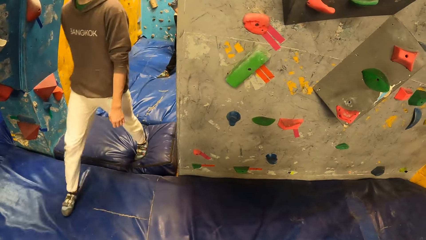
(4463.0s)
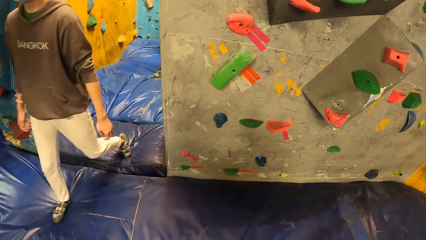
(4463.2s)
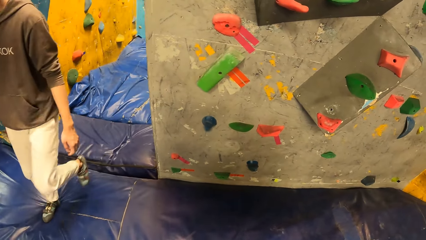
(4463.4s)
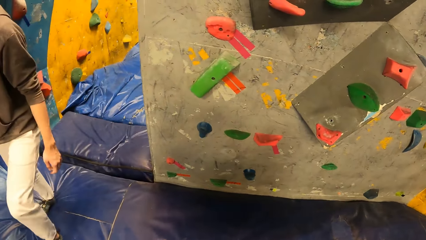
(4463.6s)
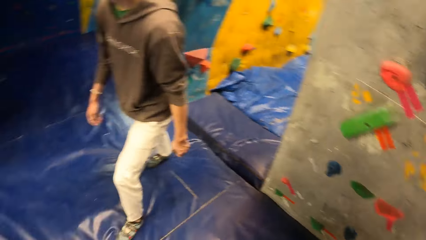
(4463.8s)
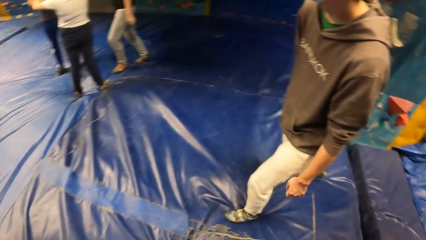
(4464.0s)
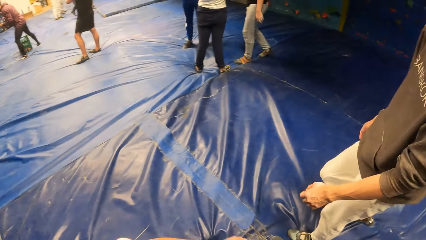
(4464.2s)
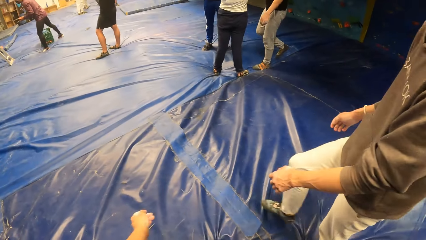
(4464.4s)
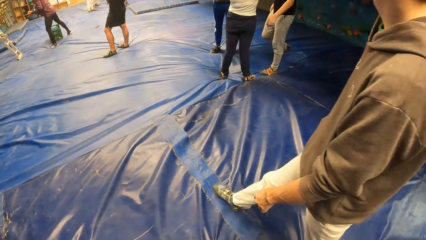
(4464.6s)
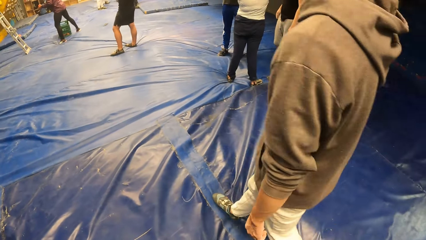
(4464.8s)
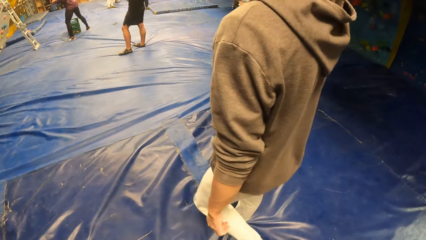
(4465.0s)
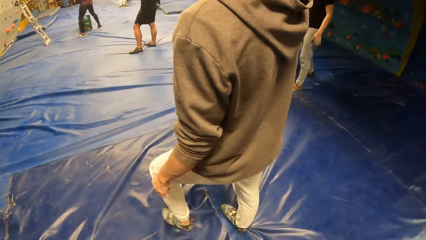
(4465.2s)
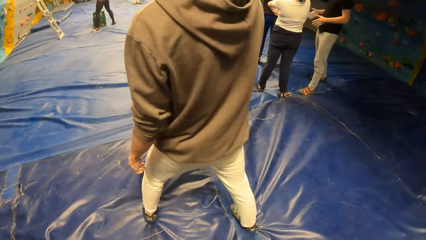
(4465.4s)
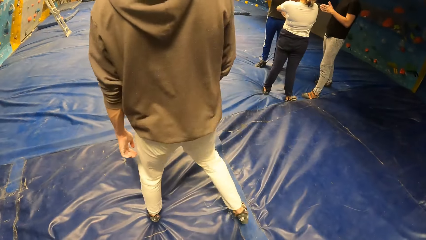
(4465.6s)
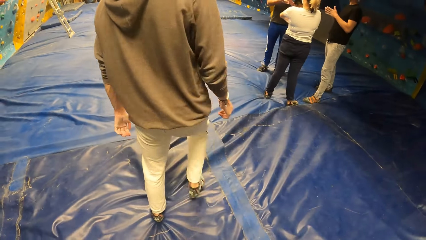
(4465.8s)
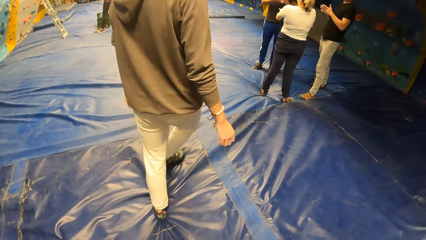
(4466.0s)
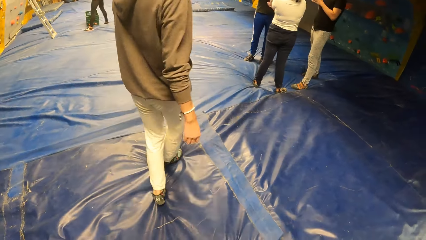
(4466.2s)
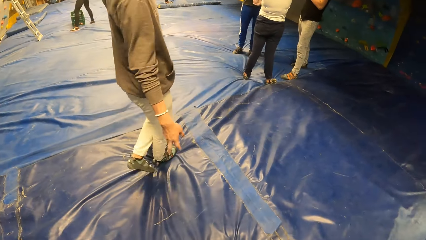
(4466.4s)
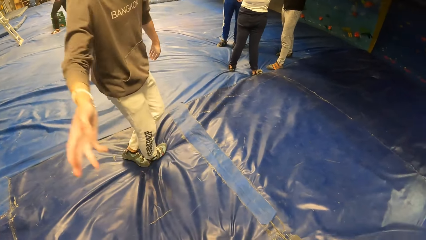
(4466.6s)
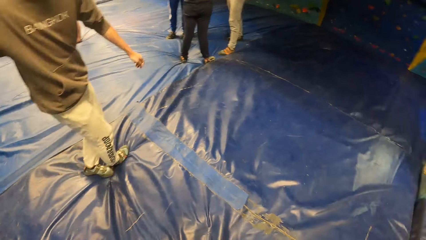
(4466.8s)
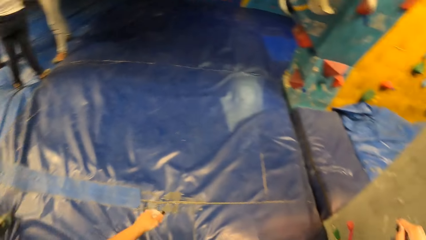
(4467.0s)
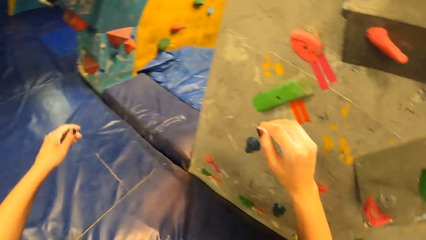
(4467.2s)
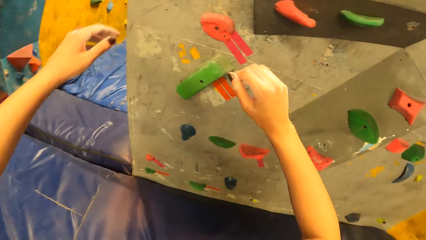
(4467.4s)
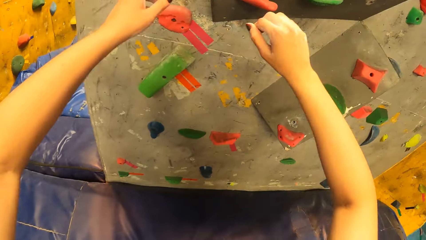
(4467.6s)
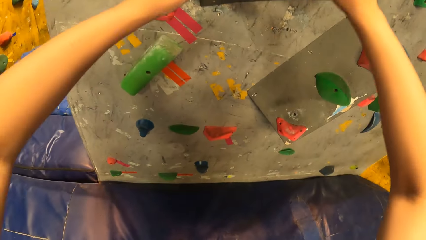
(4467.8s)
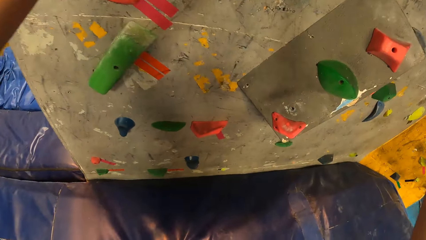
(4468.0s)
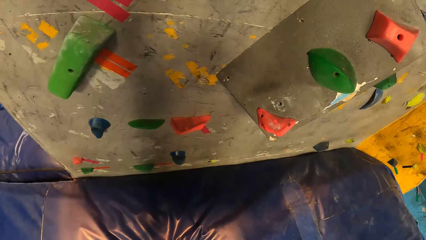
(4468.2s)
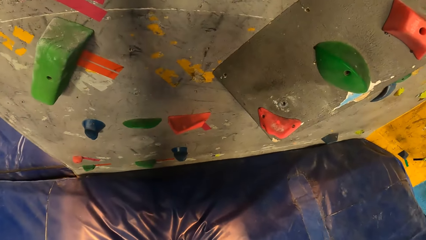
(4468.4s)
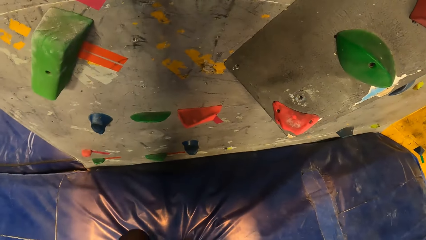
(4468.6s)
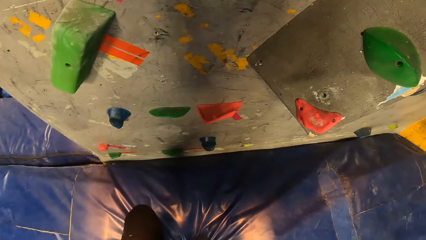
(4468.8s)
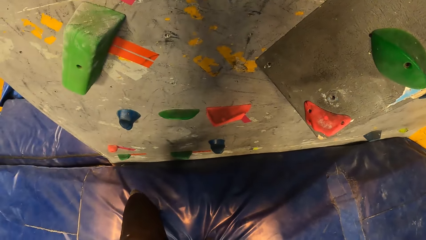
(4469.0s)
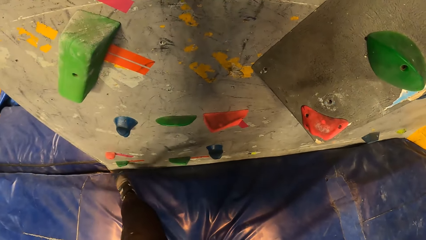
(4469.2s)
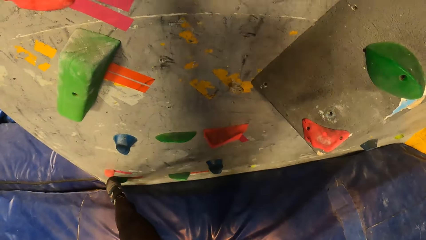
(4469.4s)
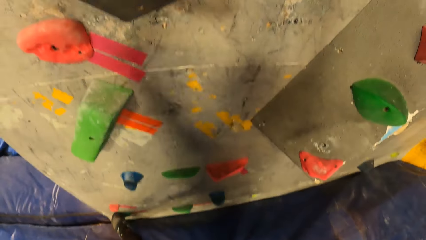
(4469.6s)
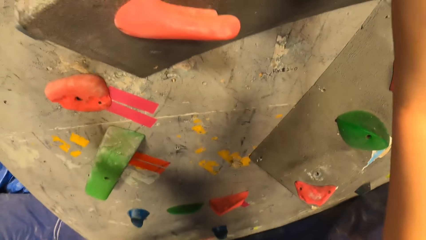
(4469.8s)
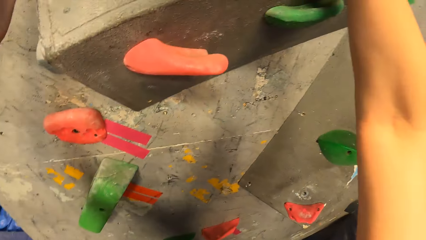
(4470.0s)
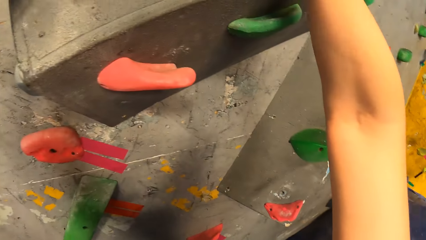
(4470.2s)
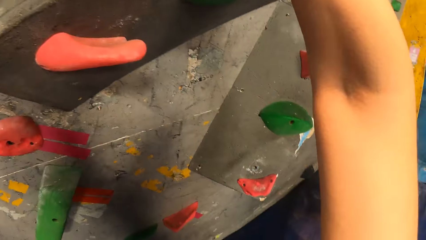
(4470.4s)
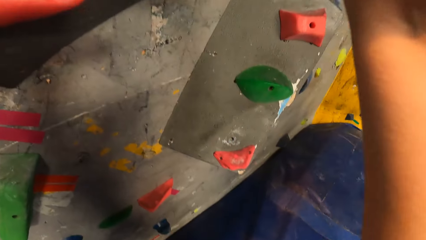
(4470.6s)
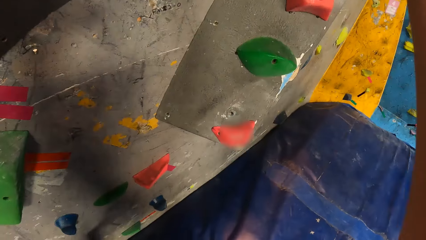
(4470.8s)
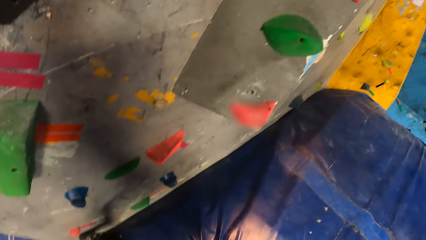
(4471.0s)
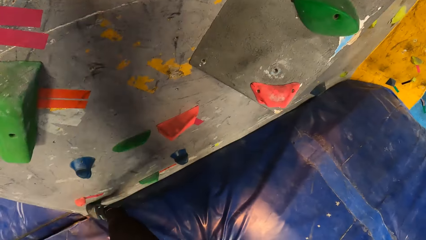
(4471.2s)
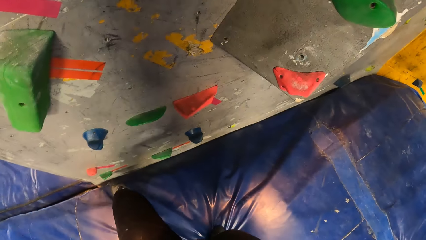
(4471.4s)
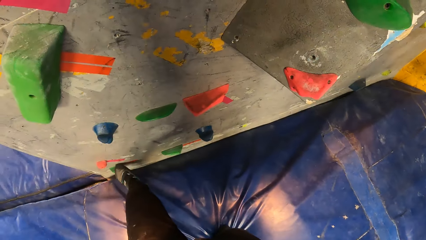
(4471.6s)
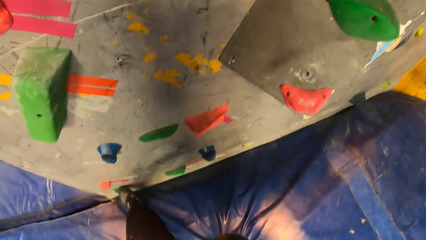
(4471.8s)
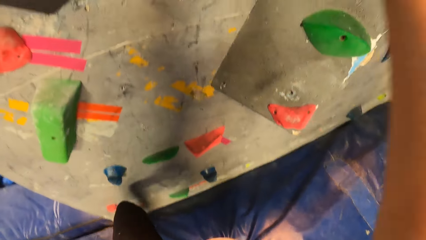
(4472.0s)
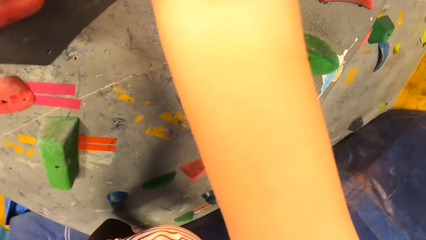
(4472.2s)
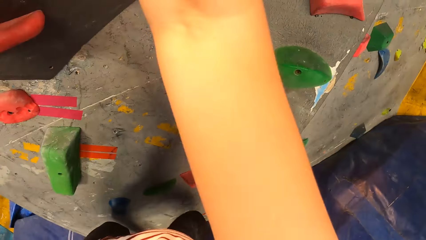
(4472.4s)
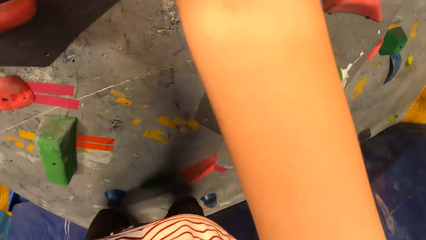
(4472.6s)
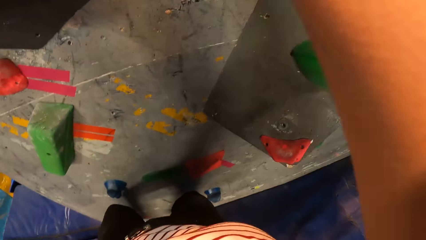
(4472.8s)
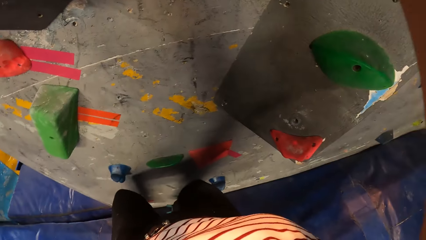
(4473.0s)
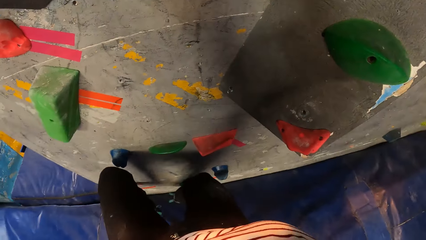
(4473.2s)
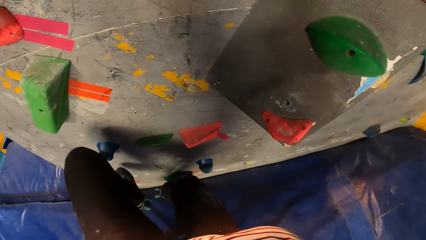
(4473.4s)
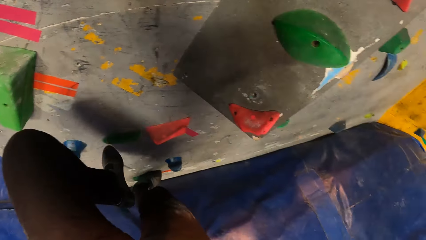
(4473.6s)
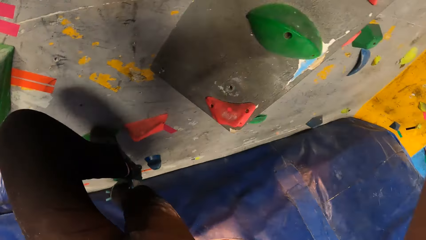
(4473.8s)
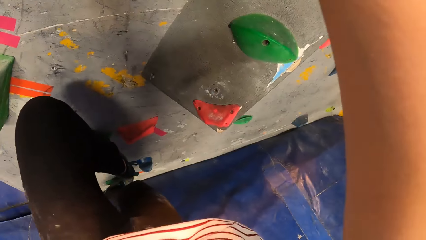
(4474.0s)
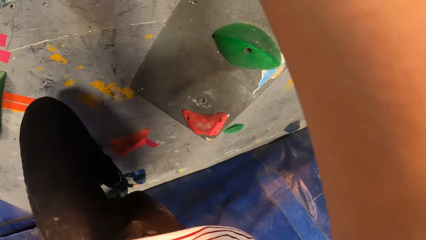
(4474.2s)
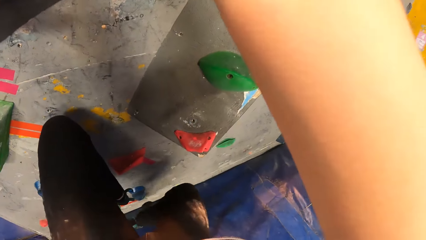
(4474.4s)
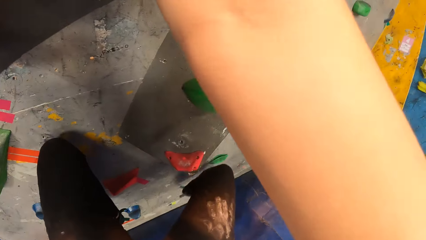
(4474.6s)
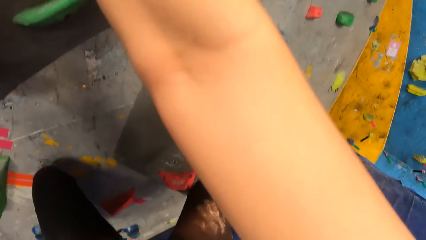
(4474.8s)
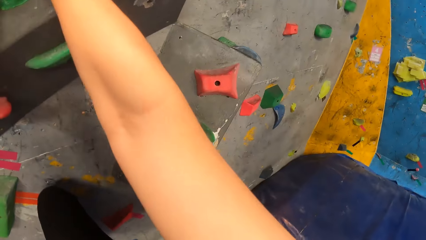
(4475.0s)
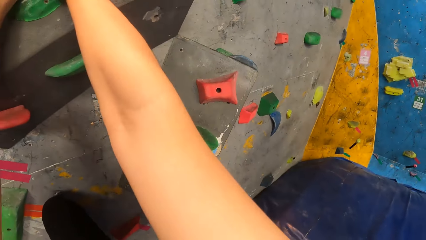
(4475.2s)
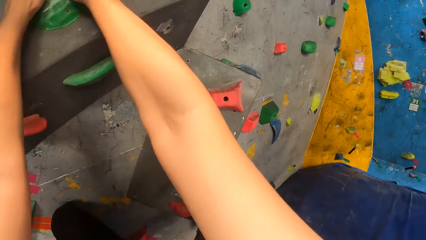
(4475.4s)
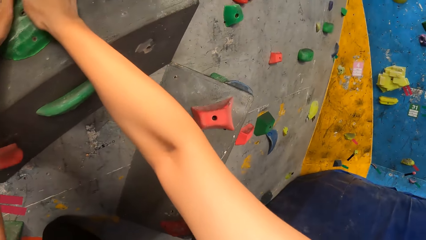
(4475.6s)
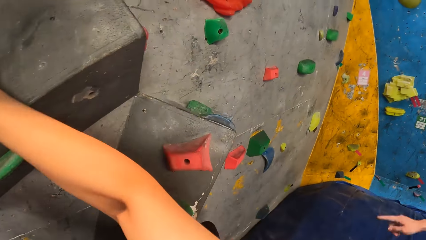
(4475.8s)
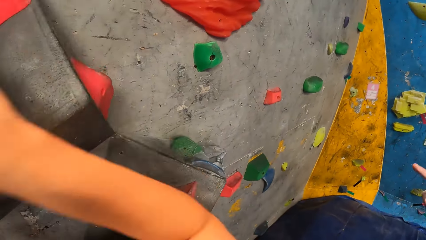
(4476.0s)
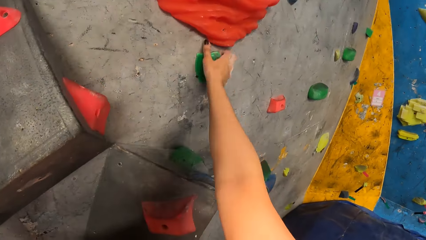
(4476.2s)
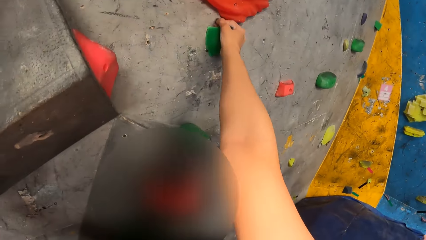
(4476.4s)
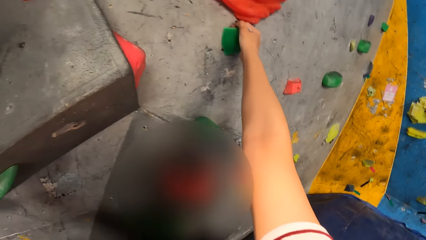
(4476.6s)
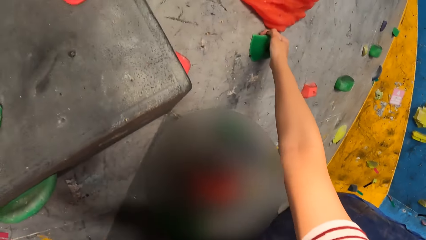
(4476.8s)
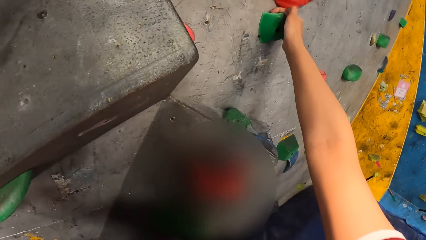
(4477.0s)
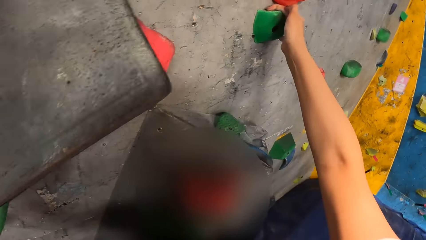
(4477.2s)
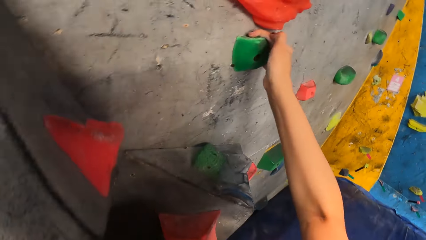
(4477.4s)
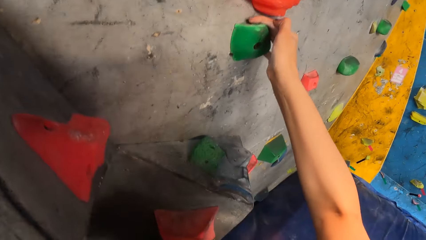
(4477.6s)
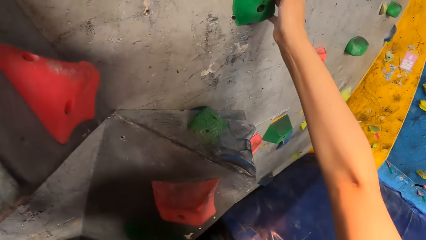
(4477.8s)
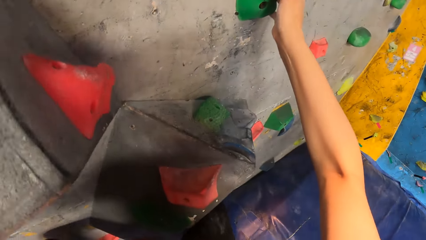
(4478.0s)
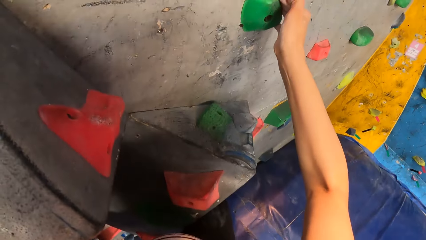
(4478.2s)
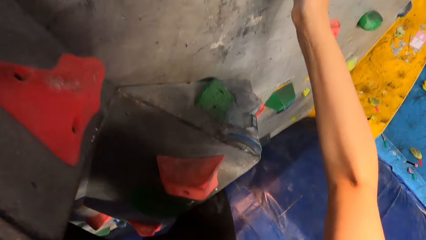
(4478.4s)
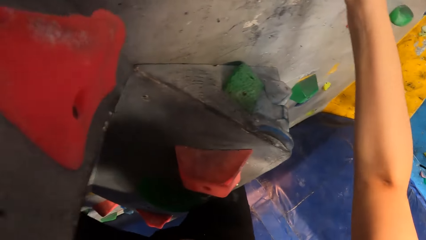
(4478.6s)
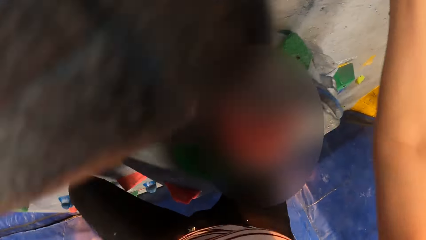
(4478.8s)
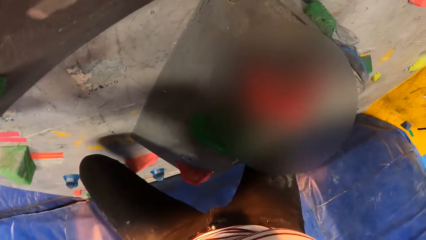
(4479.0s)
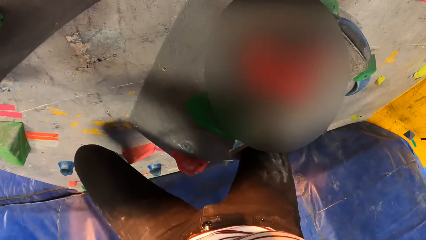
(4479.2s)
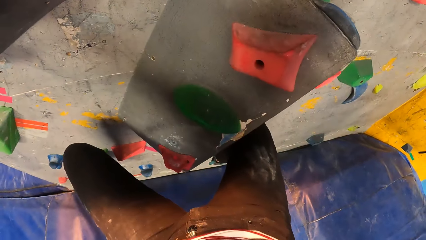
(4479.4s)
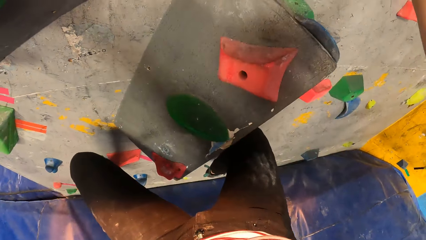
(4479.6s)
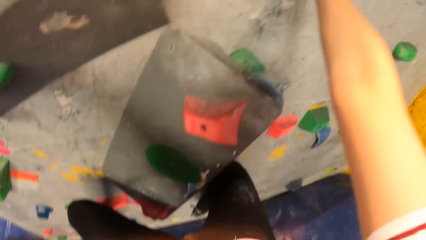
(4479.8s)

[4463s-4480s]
The camera wearer climbs the bouldering wall. They play a rock climbing game.
